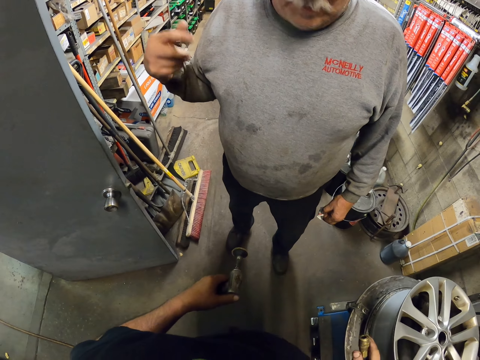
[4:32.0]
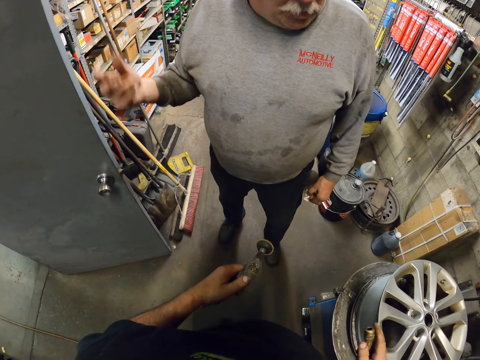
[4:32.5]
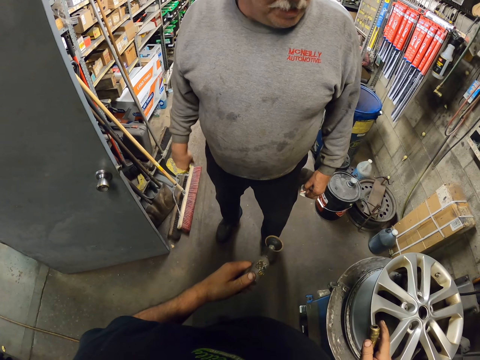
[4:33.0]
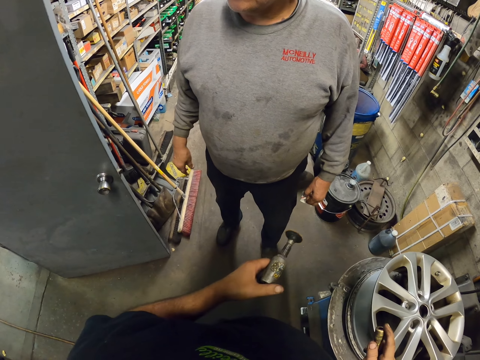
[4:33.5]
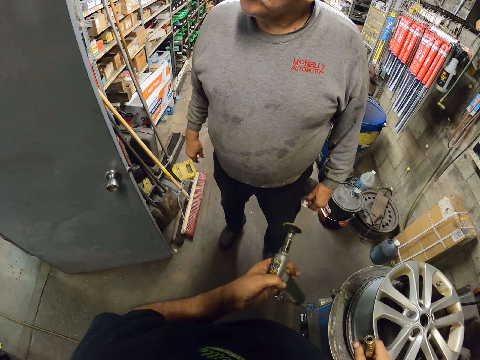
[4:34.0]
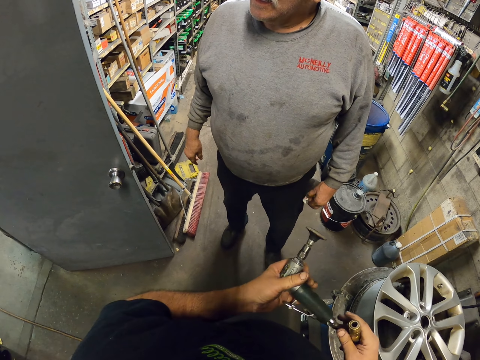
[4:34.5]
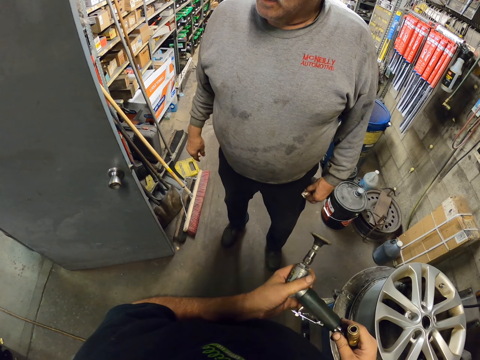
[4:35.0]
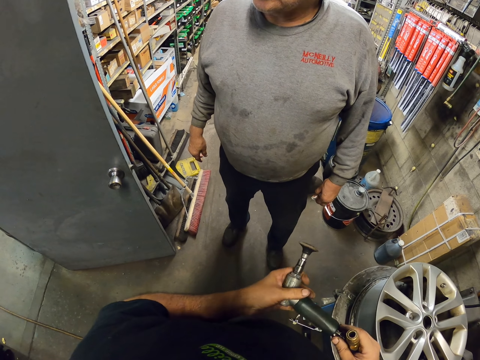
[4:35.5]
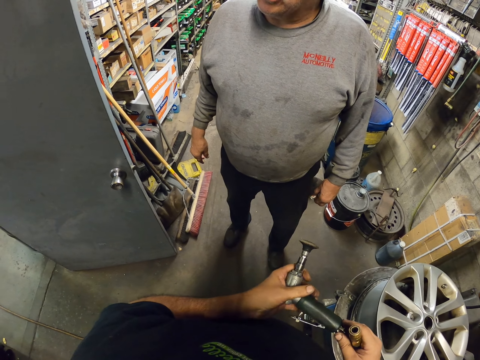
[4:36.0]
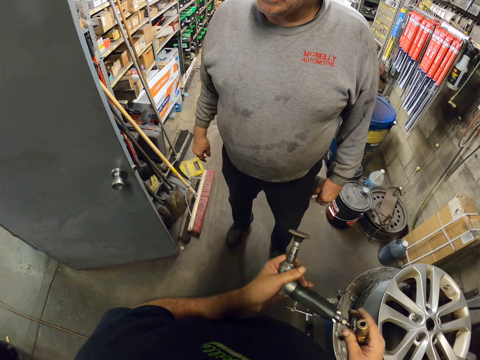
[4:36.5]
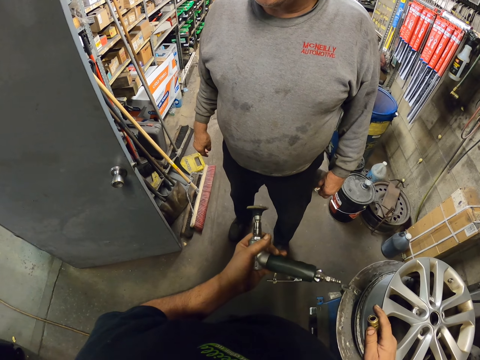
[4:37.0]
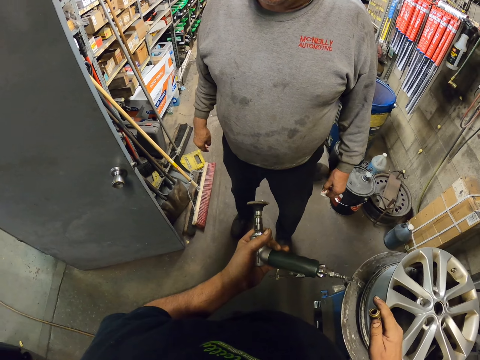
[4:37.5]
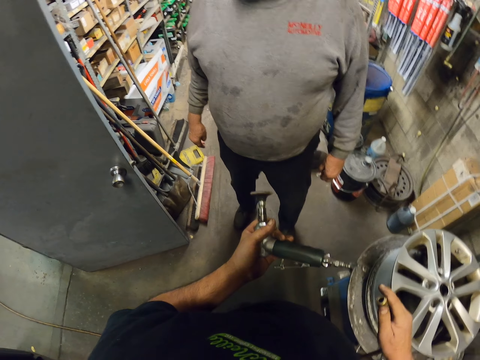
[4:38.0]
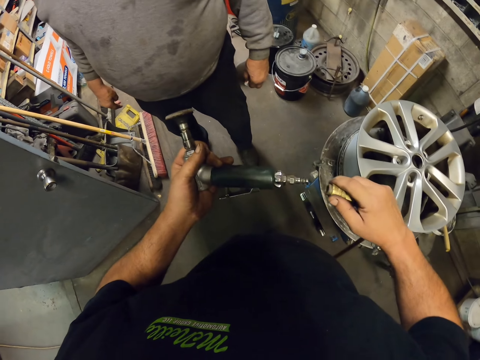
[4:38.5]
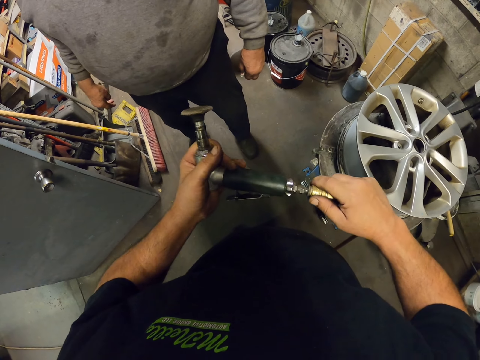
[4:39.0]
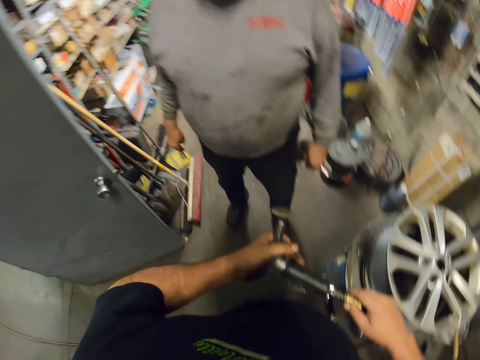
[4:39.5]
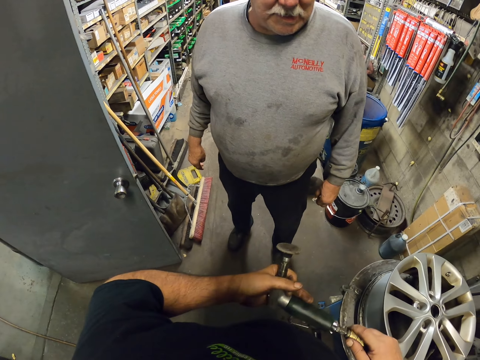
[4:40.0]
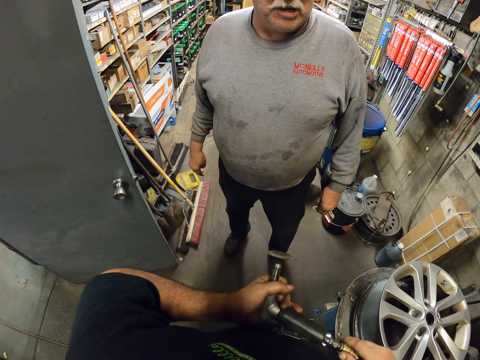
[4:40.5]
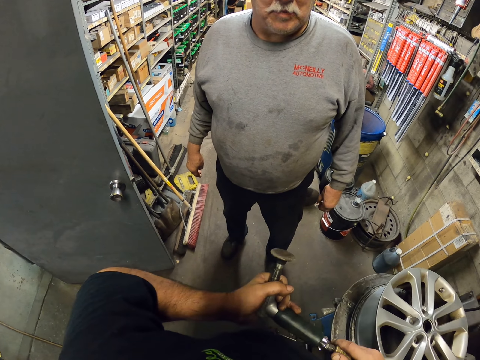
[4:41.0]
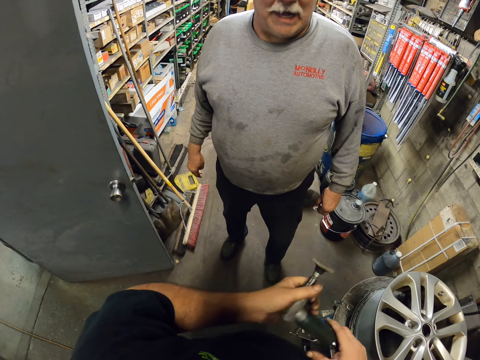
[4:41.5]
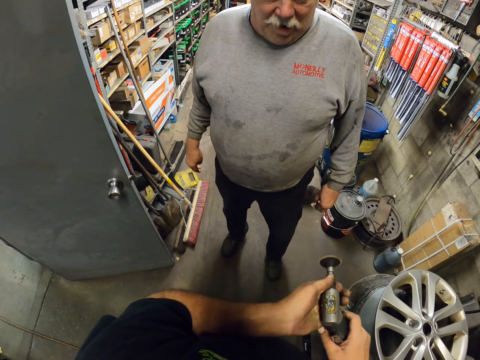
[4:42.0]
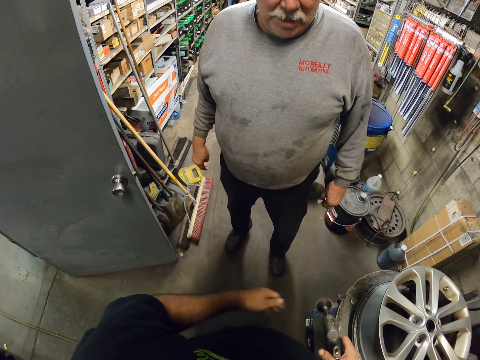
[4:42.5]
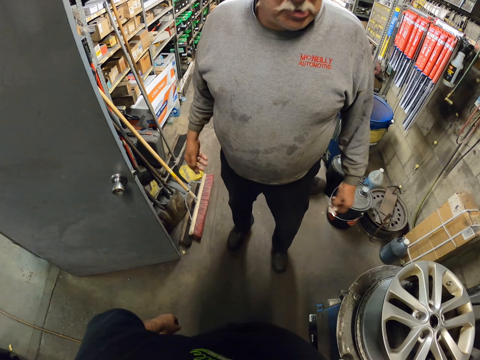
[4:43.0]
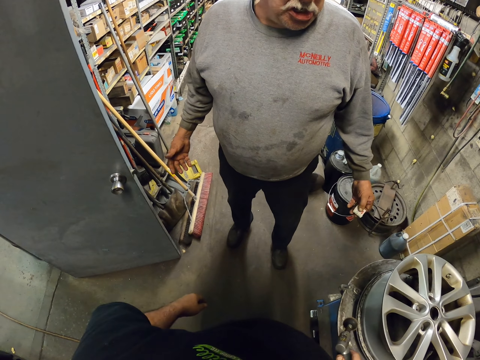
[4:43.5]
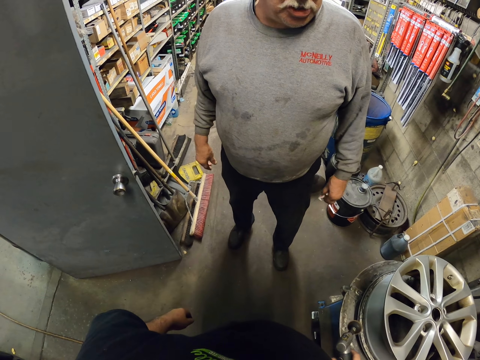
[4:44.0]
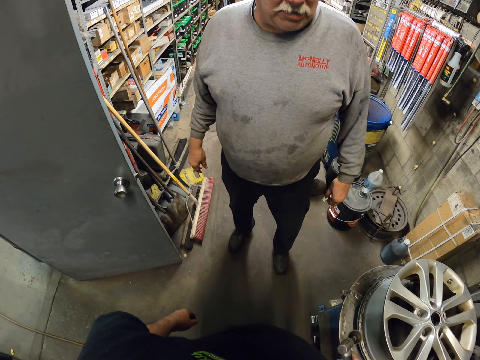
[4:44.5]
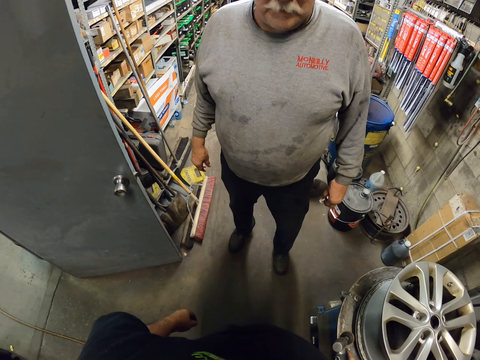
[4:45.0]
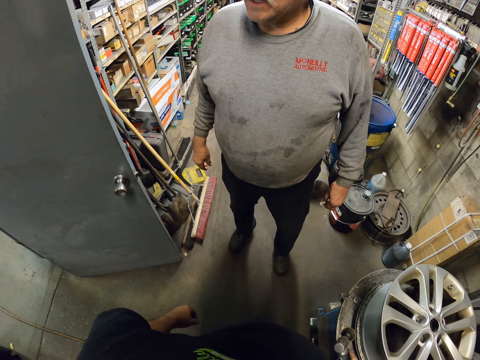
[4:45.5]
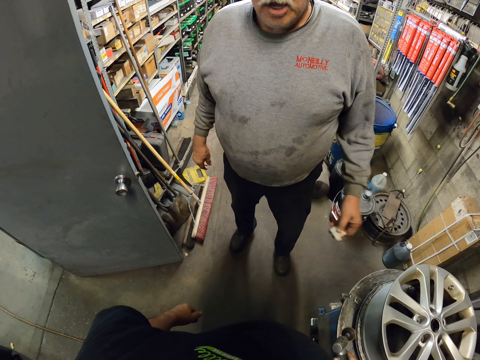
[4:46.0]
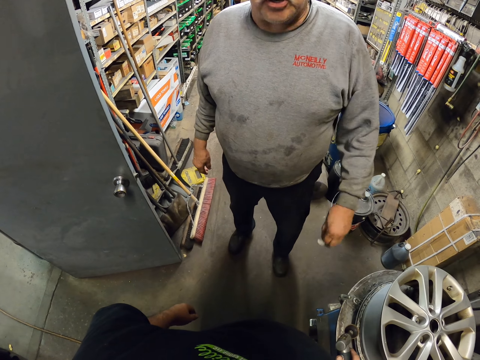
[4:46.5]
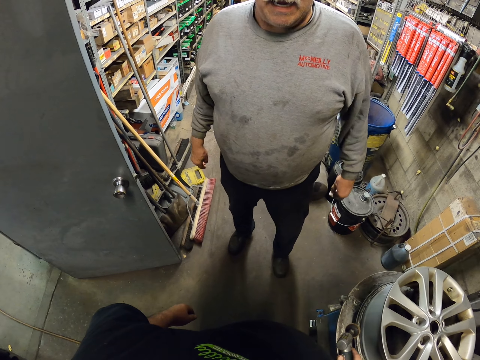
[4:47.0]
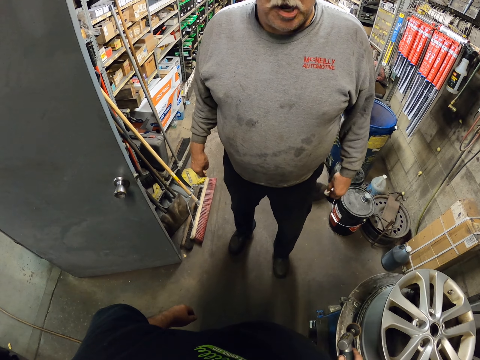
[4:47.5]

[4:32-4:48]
The man moves his hand. The camera wearer holds the pressure gun up. They fix the grinder to the wire. They put the pipe in the pressure gun. The man moves his hands.

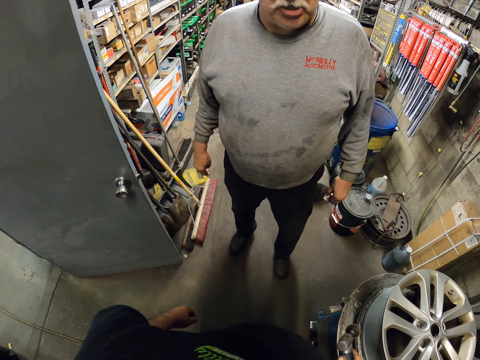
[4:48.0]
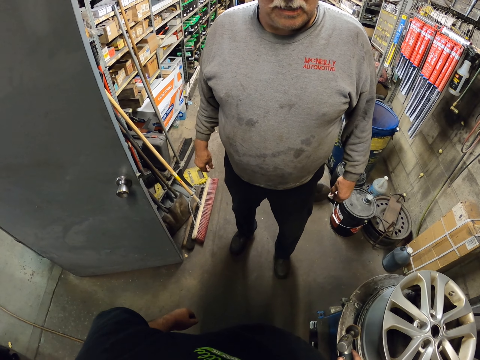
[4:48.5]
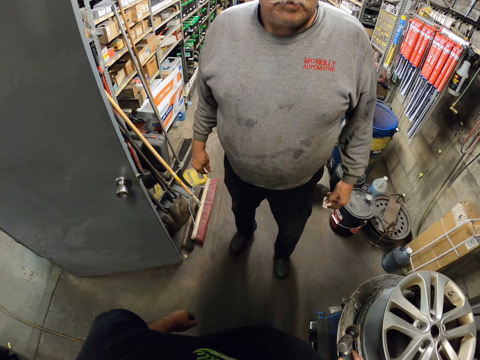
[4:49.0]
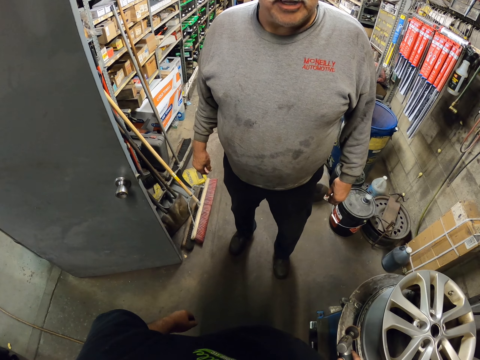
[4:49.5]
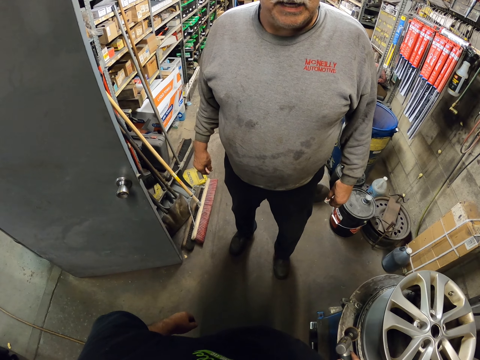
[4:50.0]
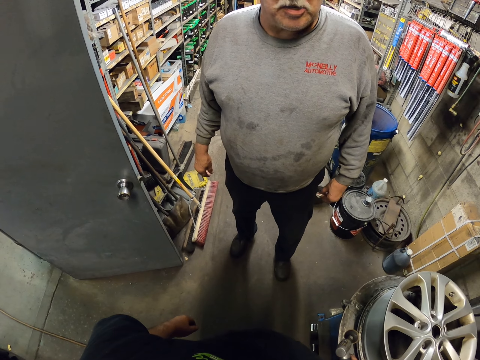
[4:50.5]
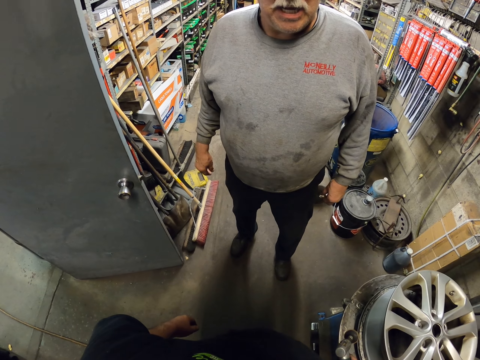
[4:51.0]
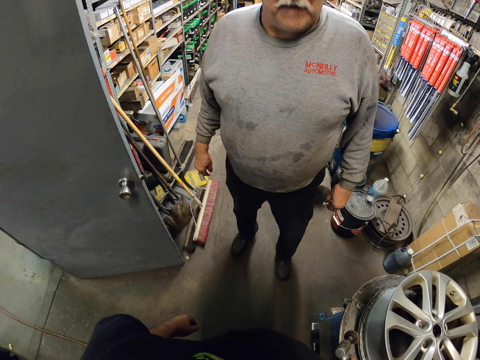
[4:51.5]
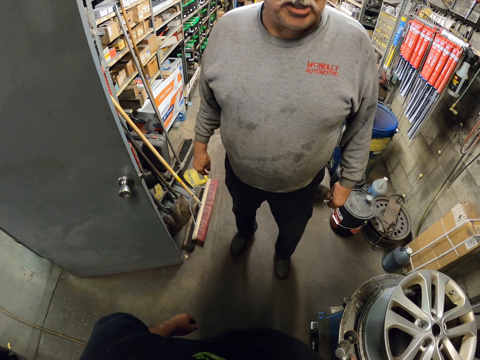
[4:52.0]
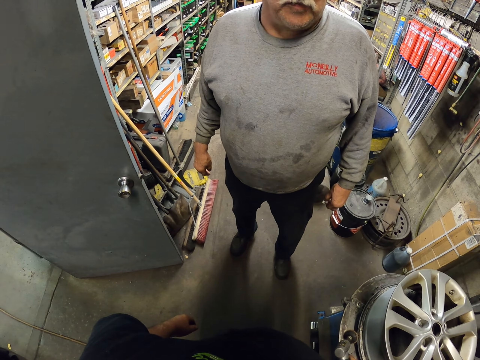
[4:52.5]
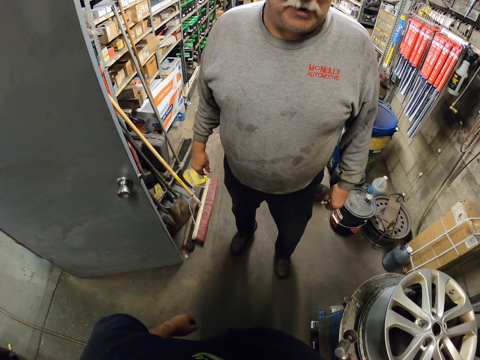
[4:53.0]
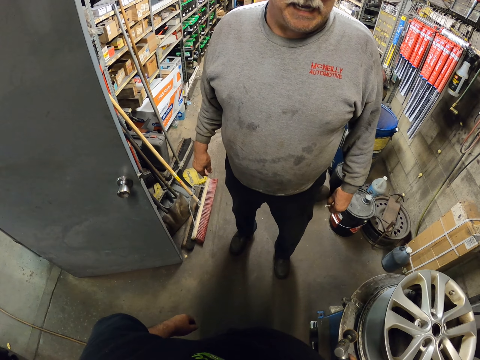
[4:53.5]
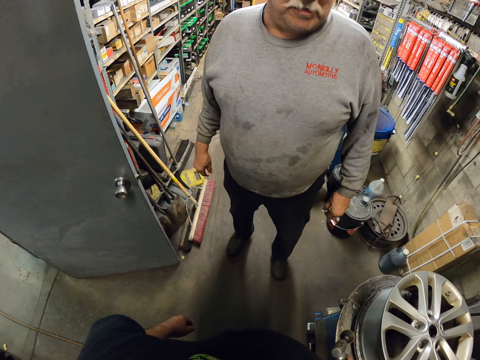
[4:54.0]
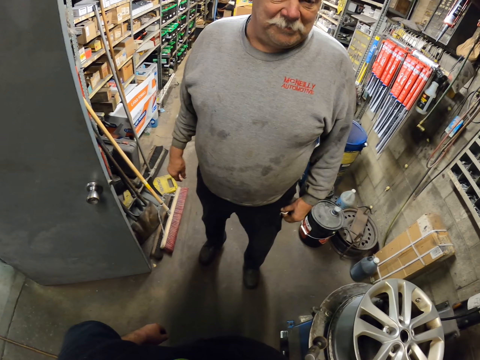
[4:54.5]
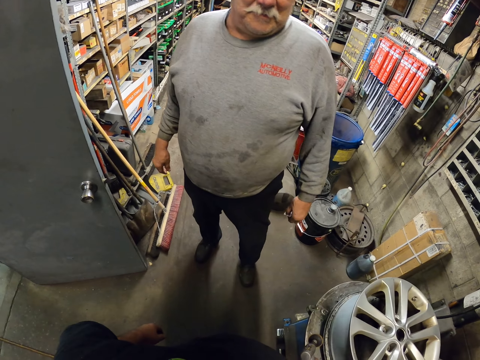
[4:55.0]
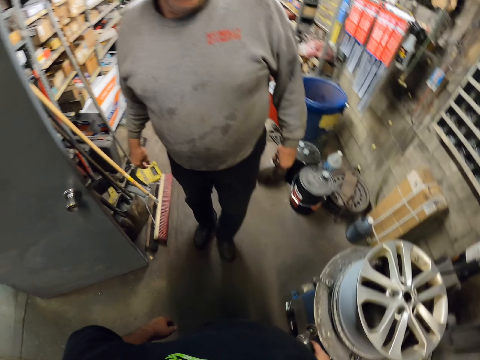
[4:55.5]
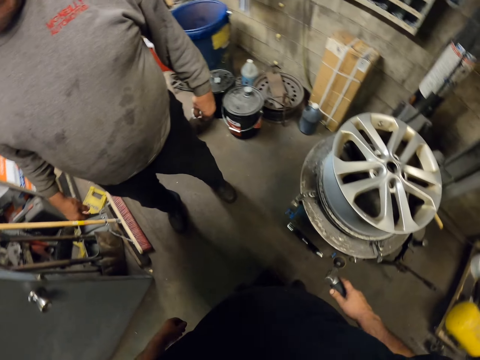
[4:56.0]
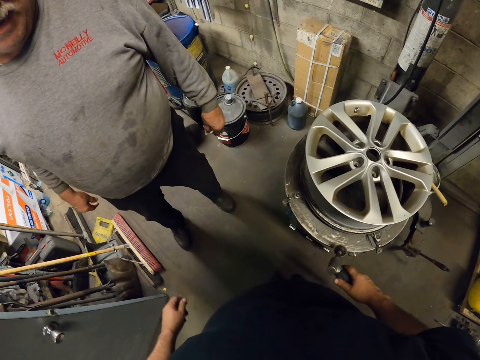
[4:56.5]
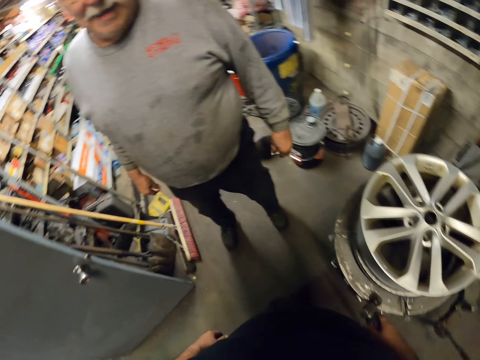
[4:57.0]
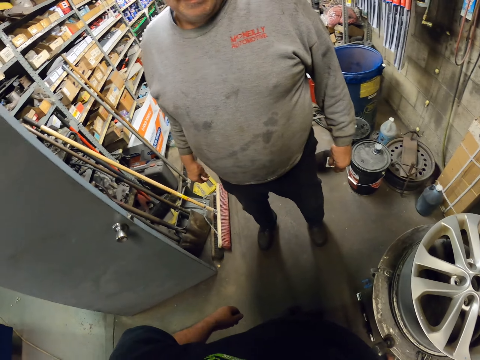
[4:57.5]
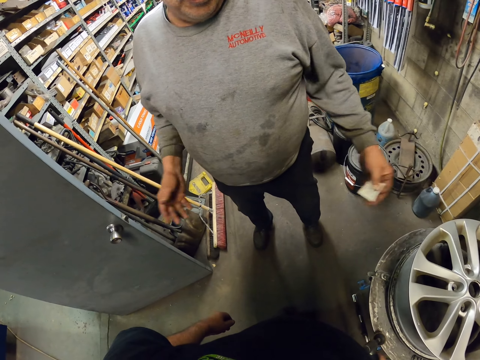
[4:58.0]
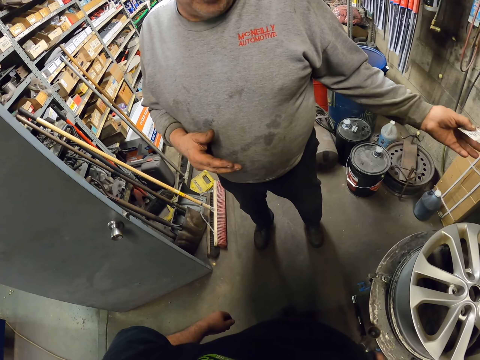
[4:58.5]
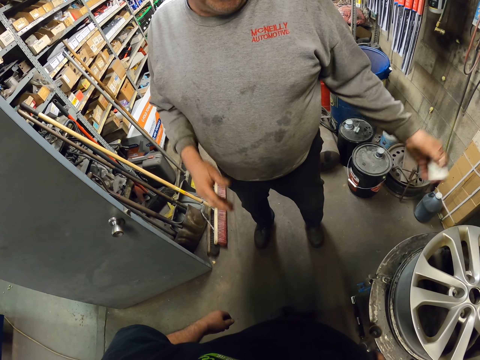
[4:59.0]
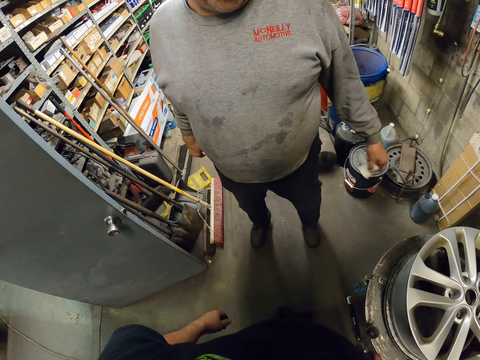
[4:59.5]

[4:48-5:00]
The man moves his hands. He moves his left leg. He moves his hands.
